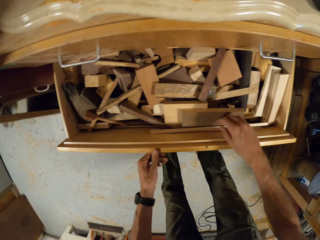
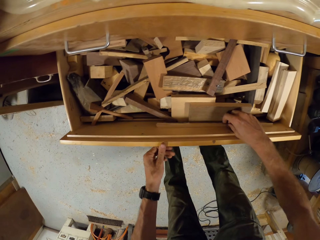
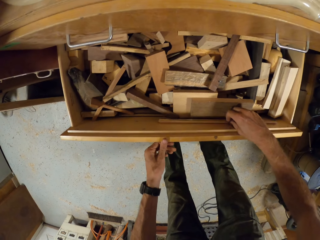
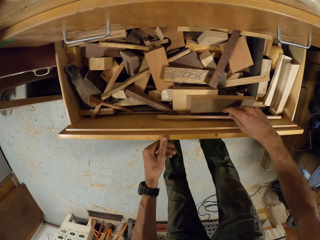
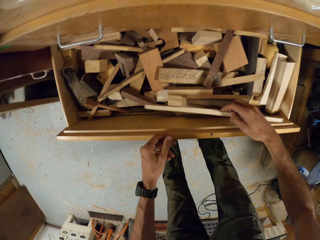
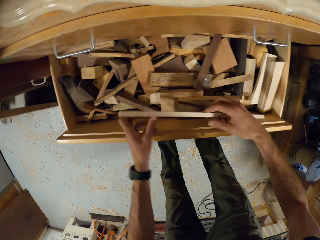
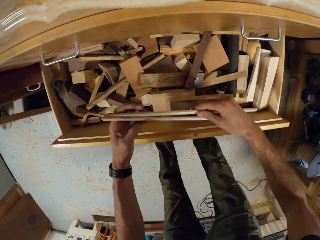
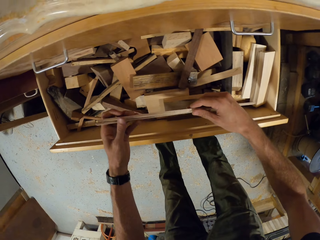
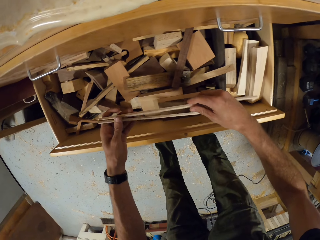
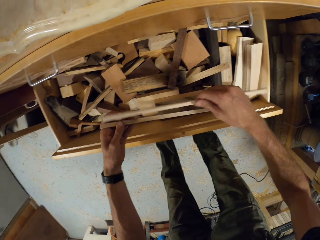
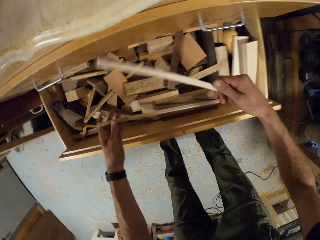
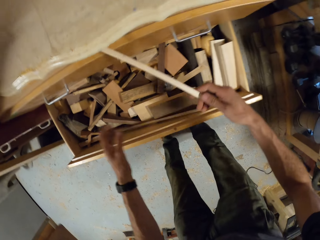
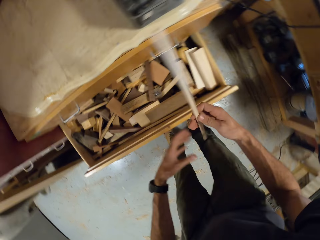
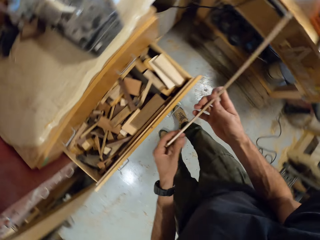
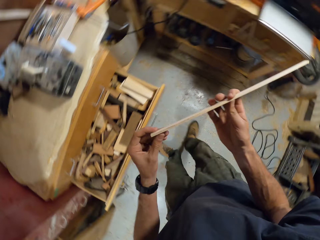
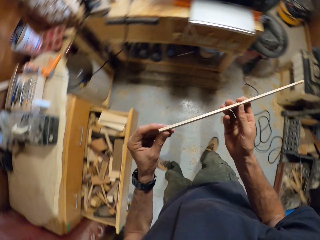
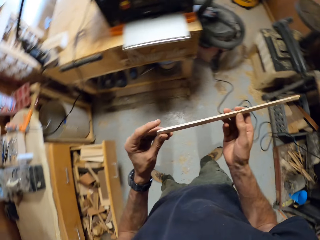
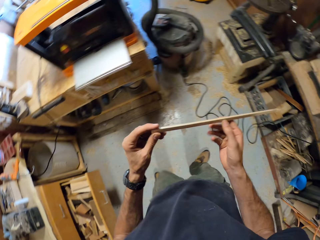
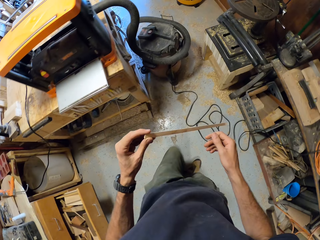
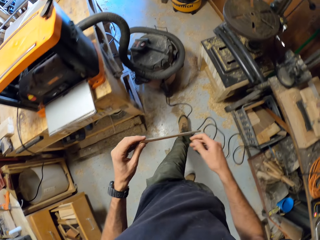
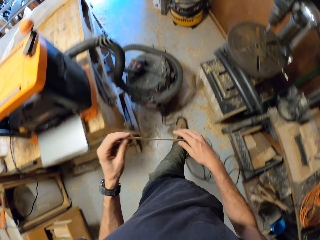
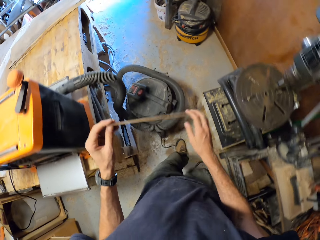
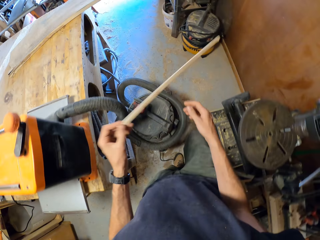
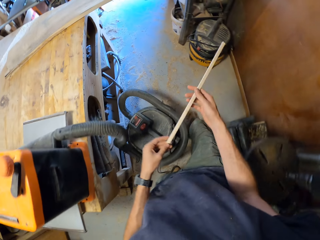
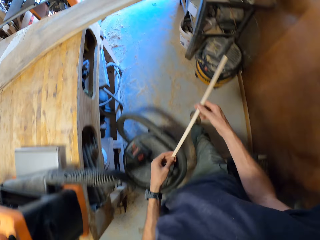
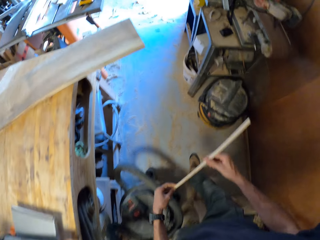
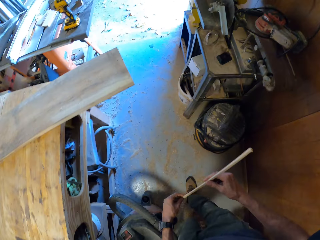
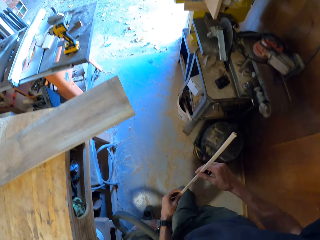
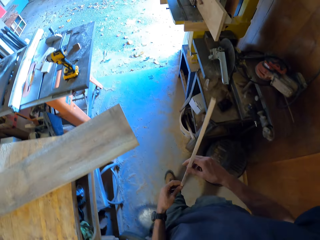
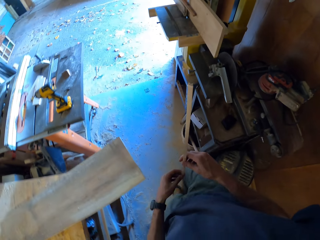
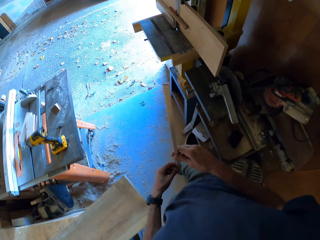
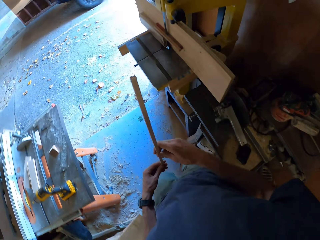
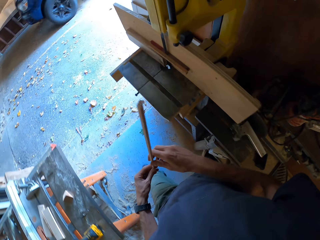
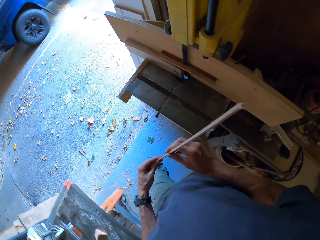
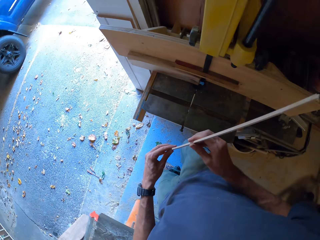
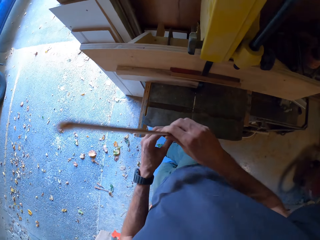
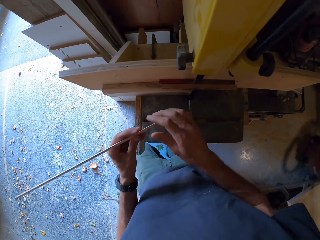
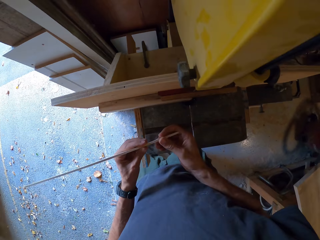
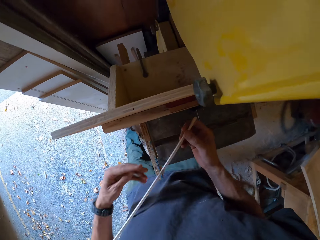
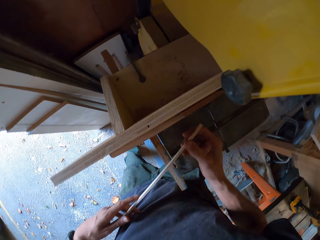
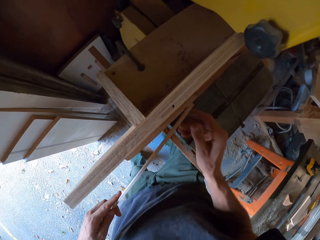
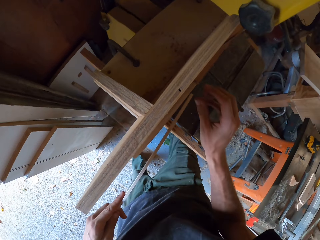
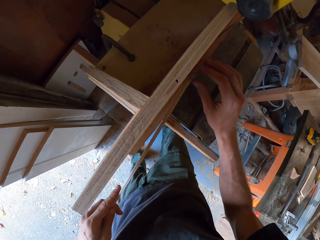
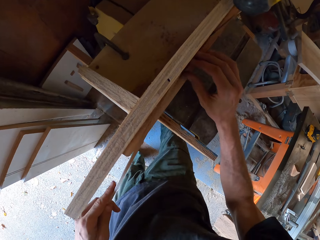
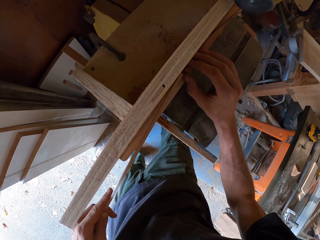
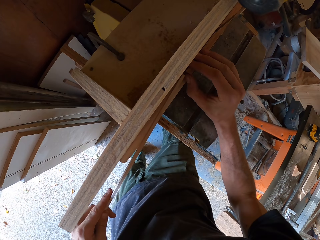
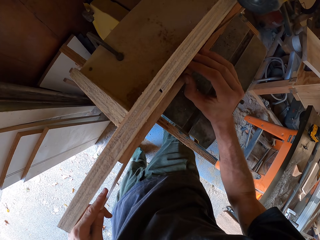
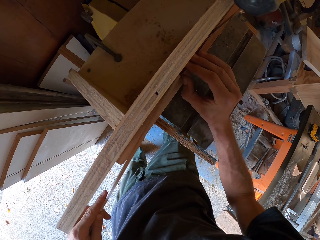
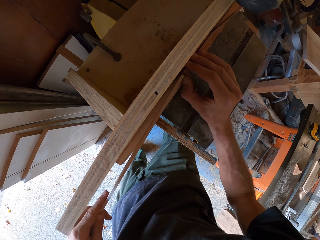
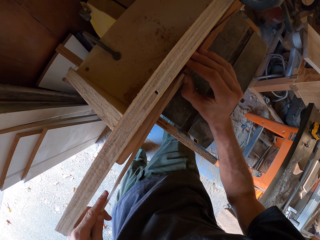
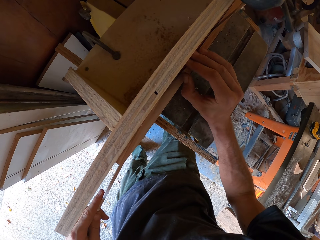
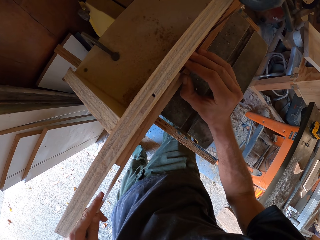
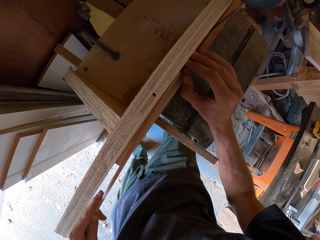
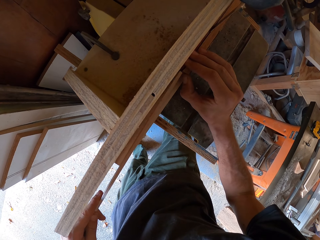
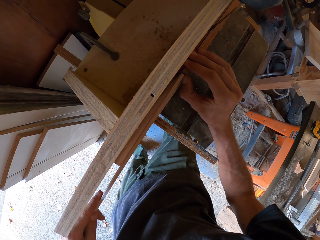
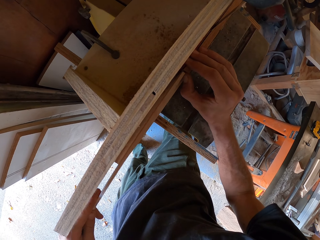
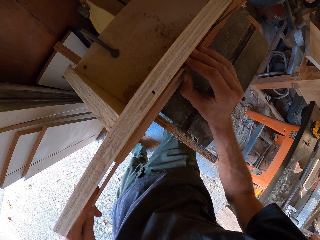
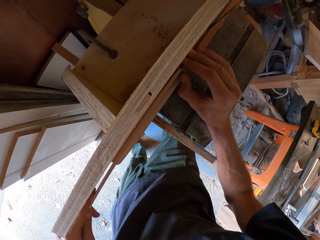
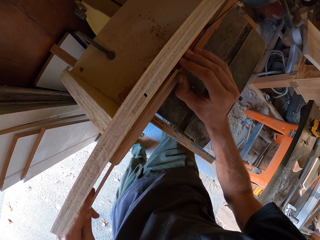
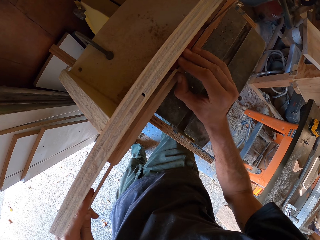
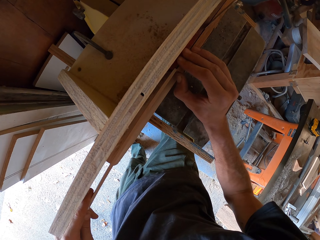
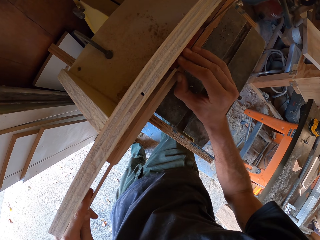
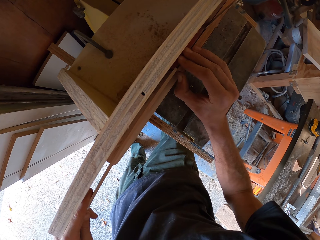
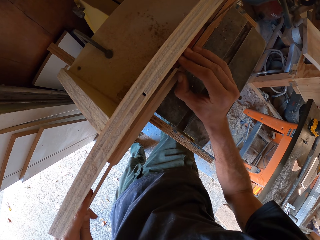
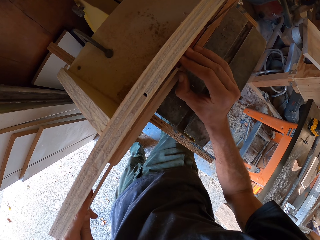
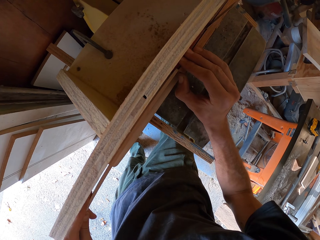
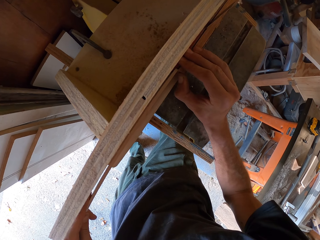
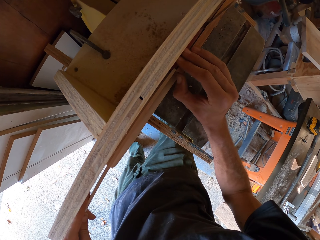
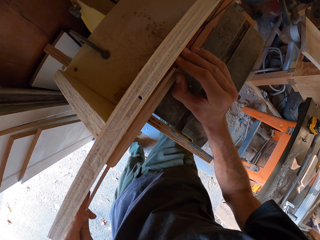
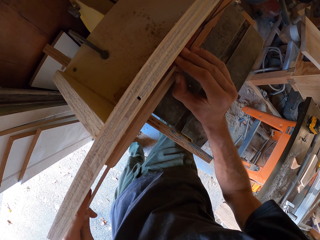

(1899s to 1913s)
The camera wearer picks a piece of wood in the drawer with his right hand. He moves the pieces of wood in his hands. He picks a piece of wood in the drawer with his right hand. He moves the piece of wood in his hands. He walks around the room. He tries to fix the piece of wood to a wooden structure with both hands.

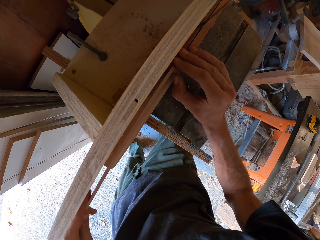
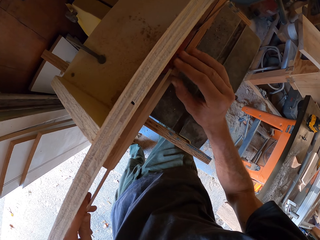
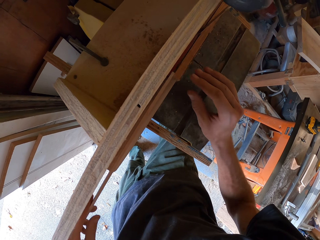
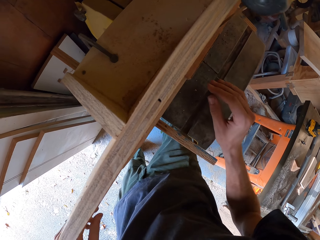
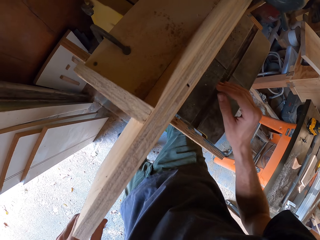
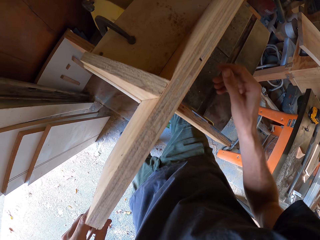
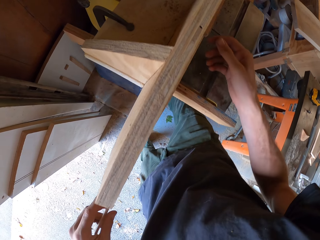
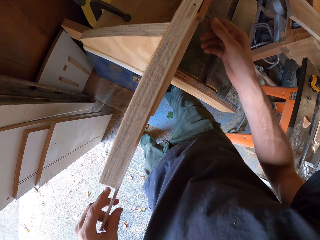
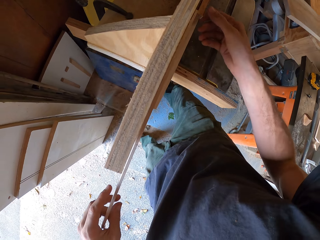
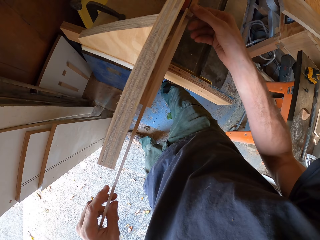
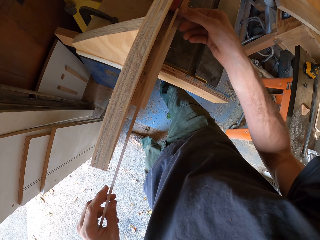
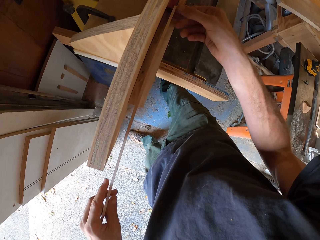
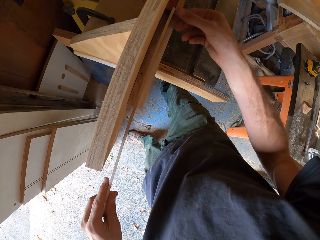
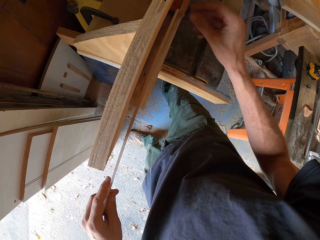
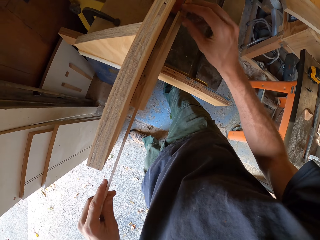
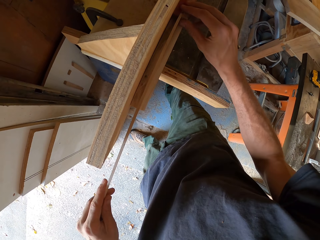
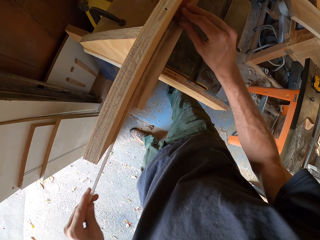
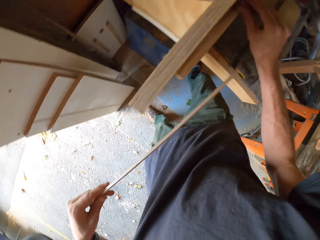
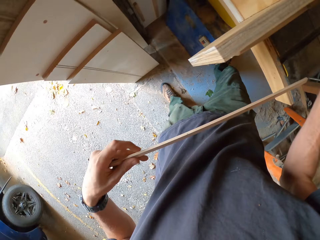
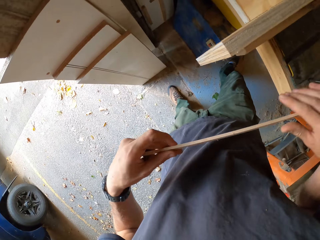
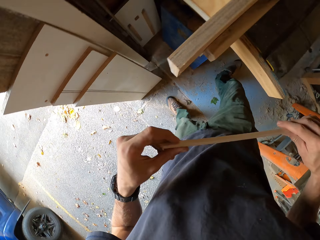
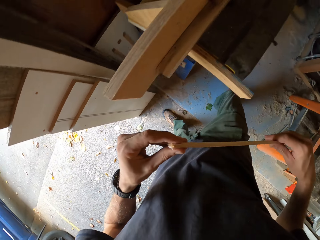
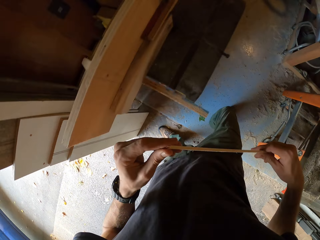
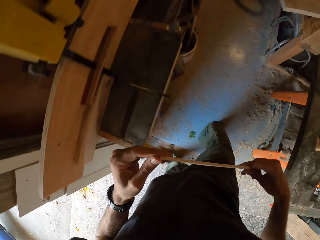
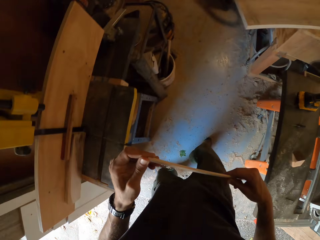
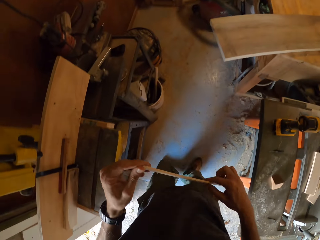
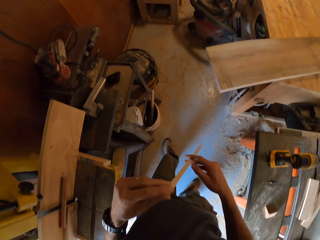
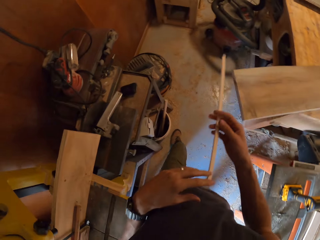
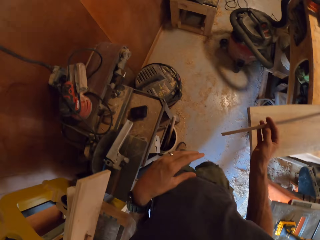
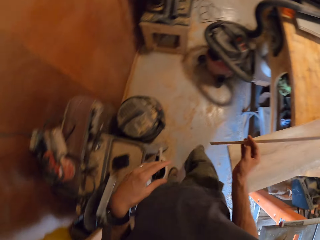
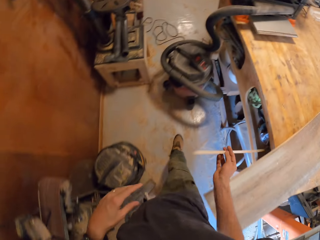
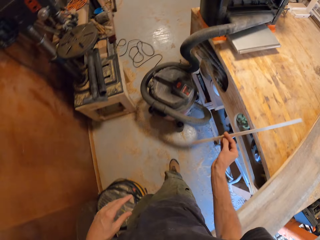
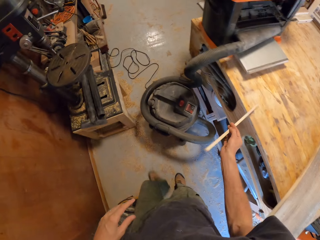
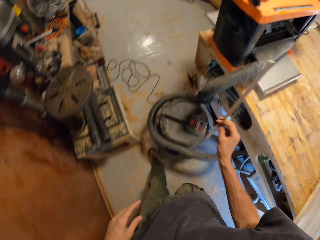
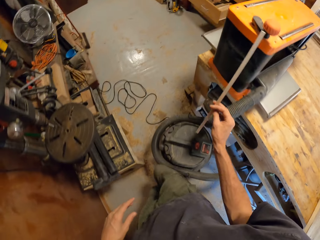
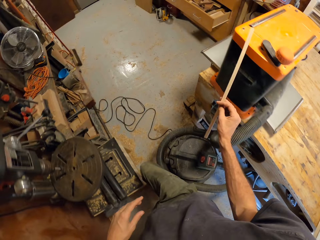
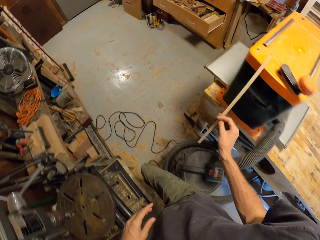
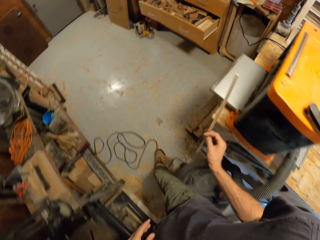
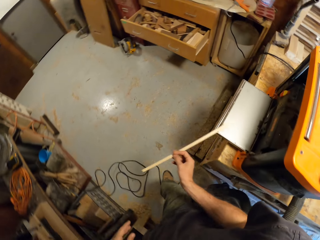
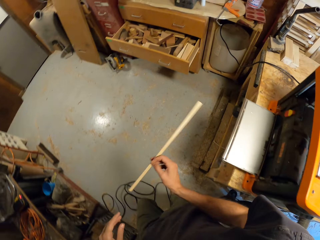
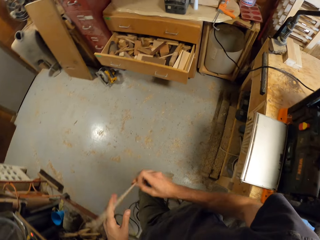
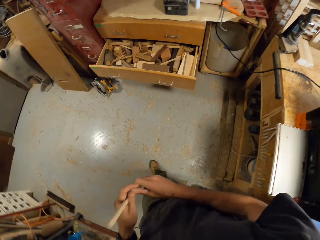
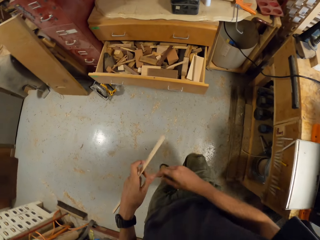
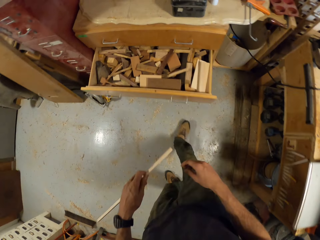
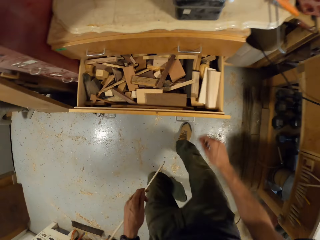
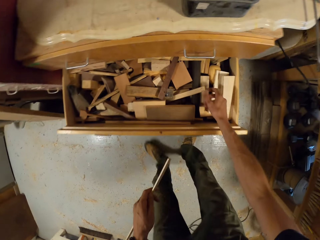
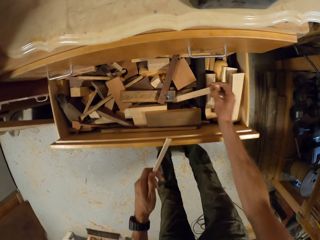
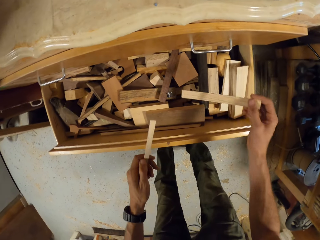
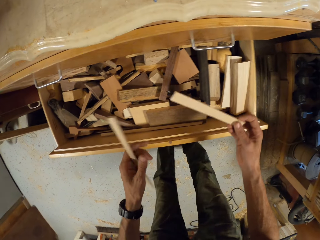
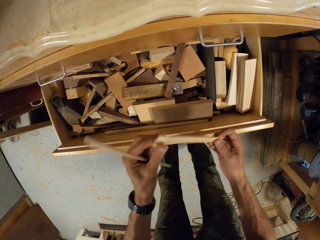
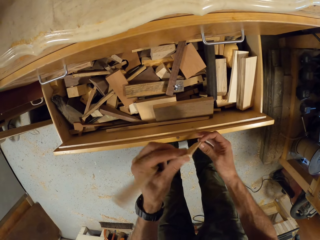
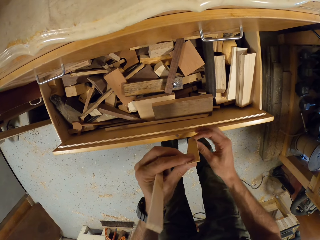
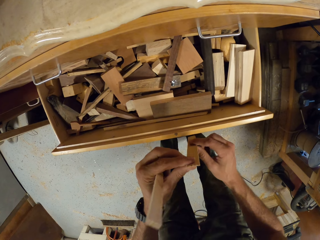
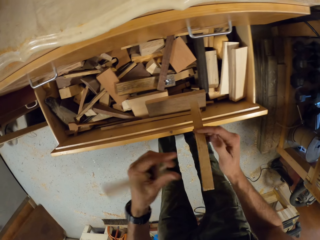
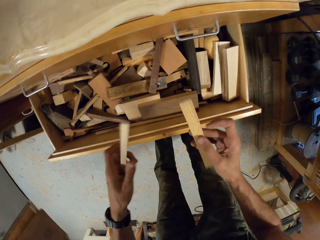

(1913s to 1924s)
The camera wearer takes out the piece of wood with both hands. He passes the wood to his right hand. He walks back to the drawer. He passes the wood back to his left hand. He takes out a piece of wood from the drawer with his left hand. He holds the wood with both hands.
